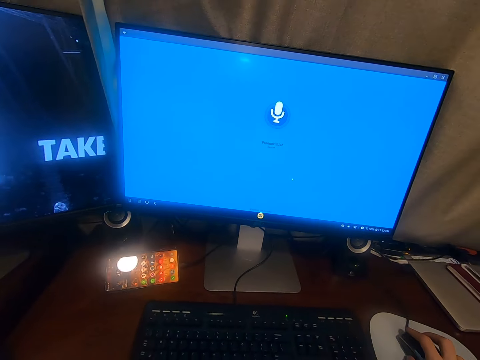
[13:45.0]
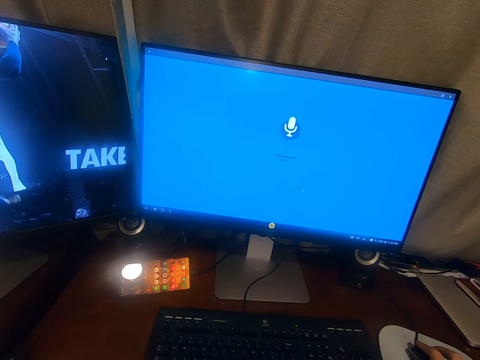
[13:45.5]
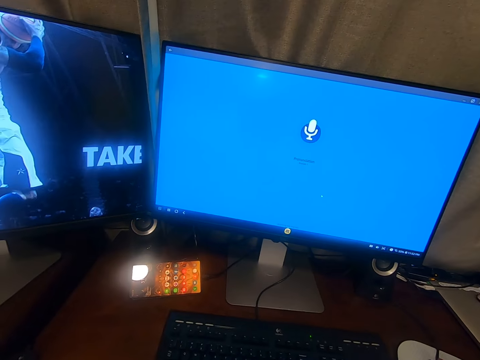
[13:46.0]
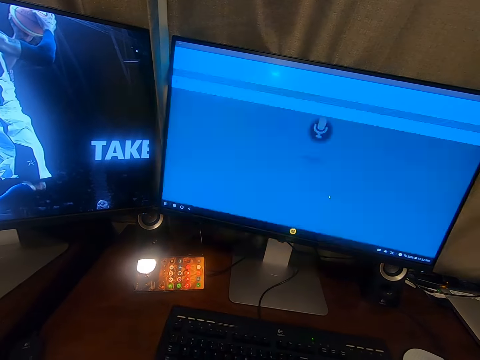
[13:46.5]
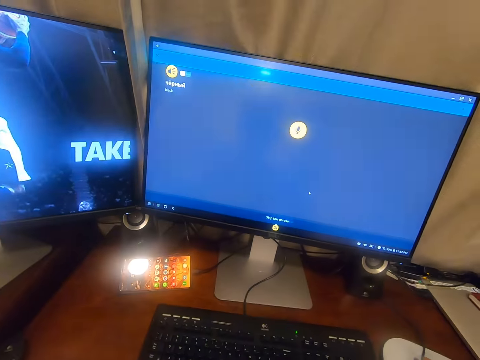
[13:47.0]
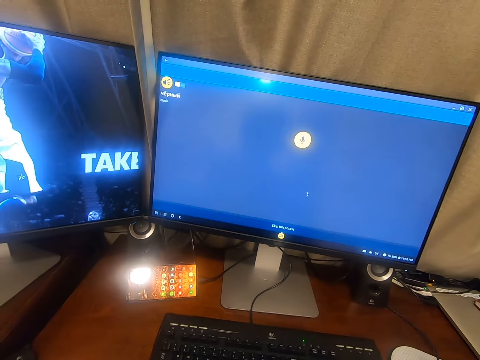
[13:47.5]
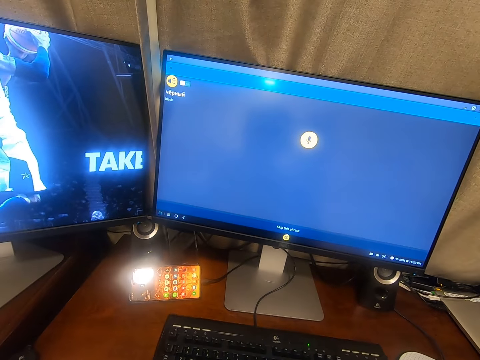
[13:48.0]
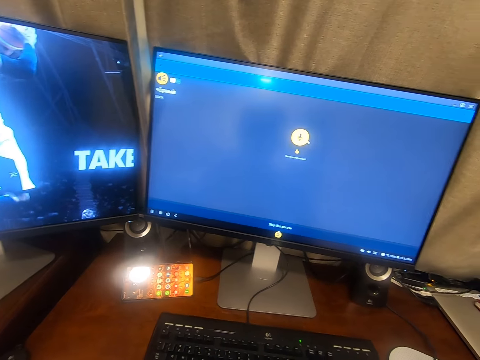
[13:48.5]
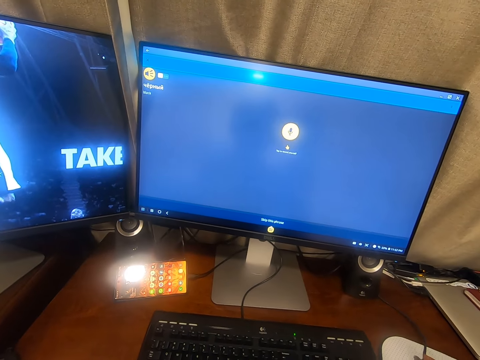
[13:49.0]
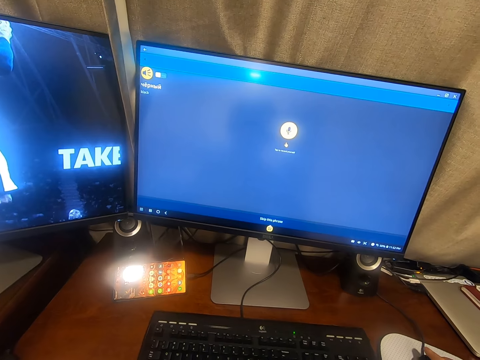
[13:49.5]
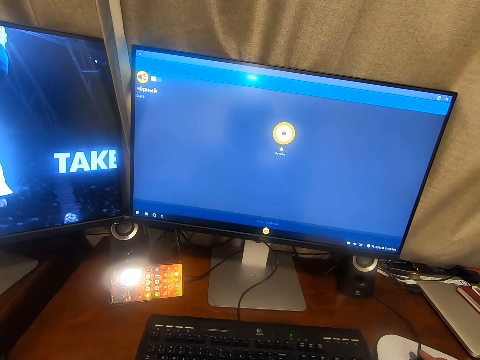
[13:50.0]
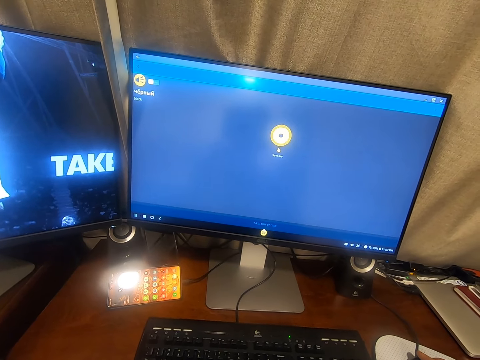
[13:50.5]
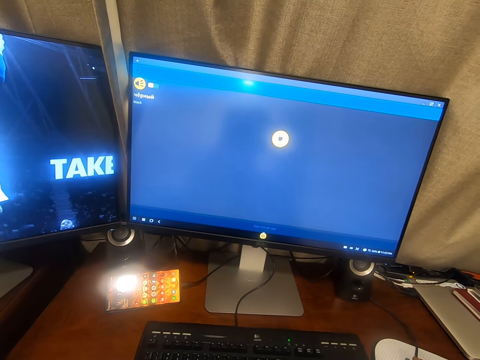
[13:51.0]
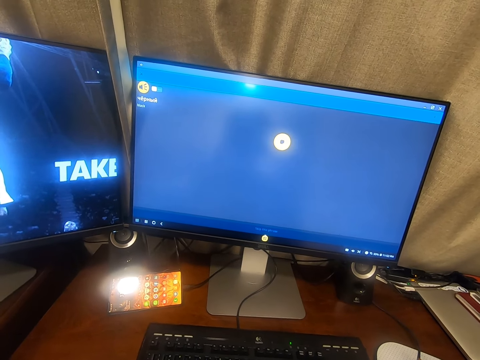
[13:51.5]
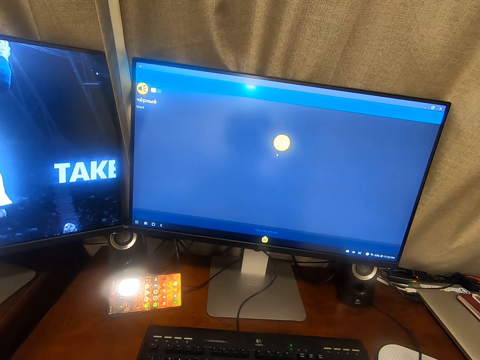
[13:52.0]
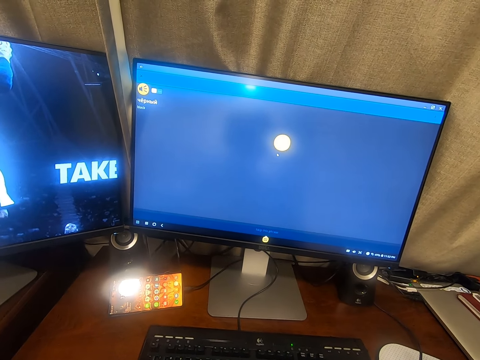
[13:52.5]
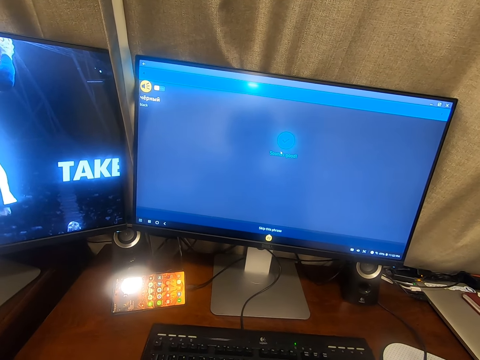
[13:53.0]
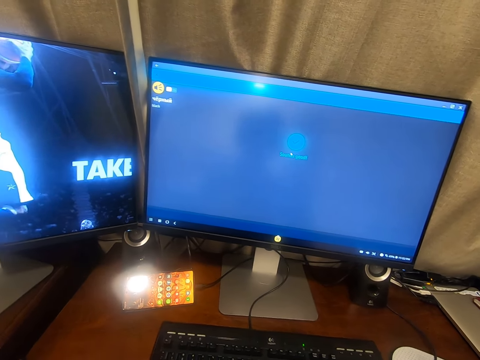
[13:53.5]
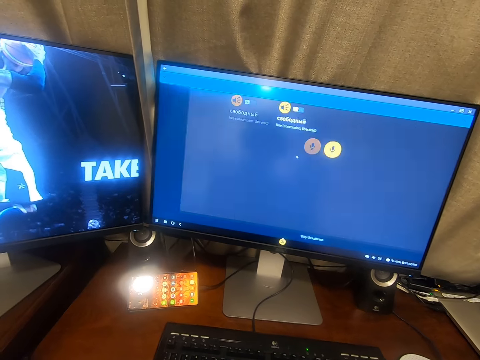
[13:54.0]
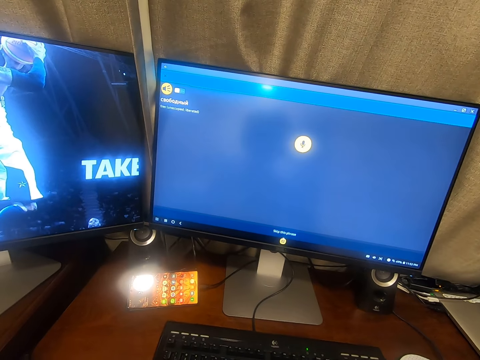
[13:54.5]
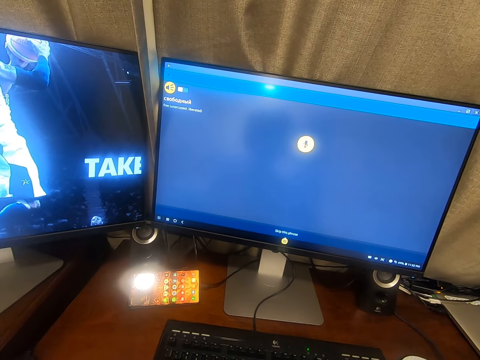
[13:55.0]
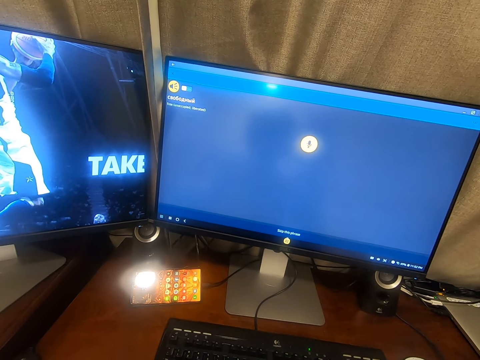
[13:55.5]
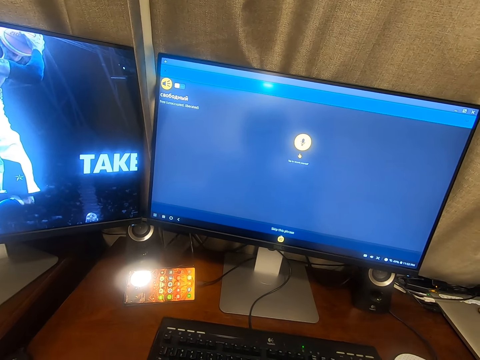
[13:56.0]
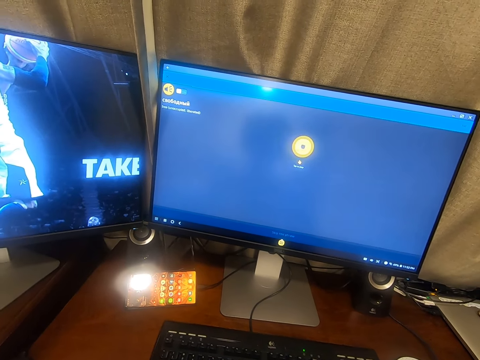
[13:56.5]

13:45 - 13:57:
The camera wearer operates the desktop. They converse. They look at the desktop. They operate the desktop.

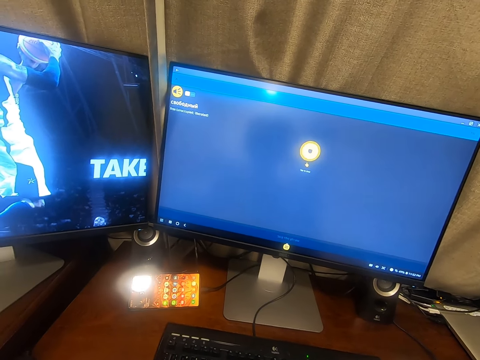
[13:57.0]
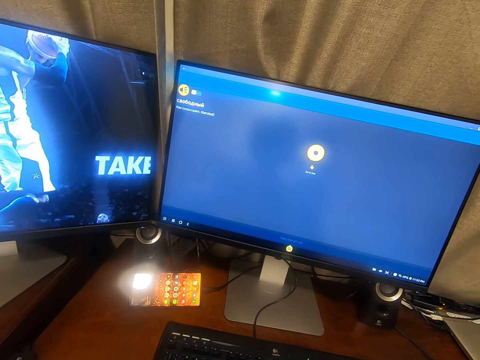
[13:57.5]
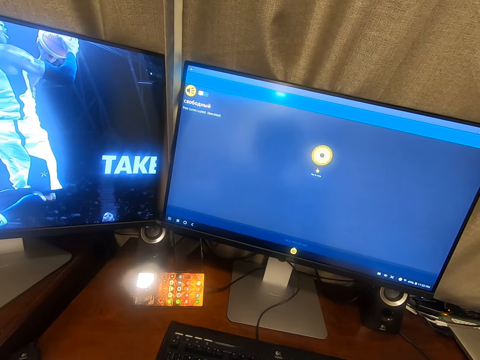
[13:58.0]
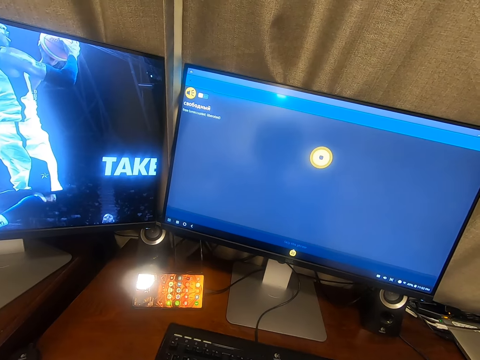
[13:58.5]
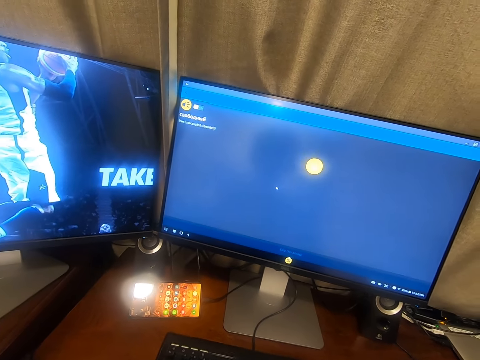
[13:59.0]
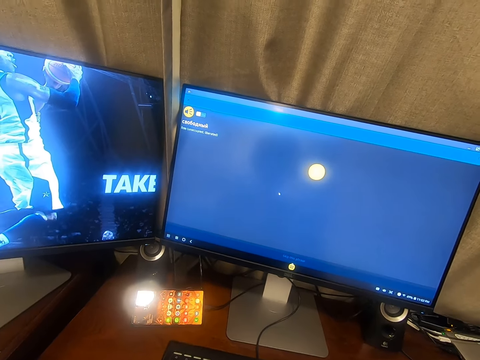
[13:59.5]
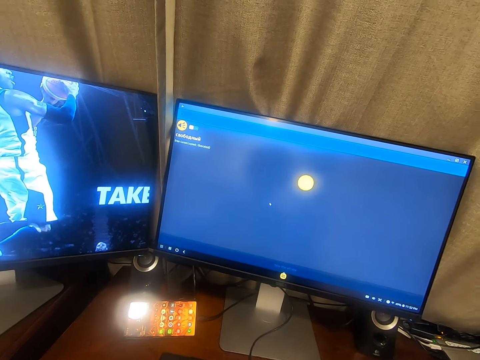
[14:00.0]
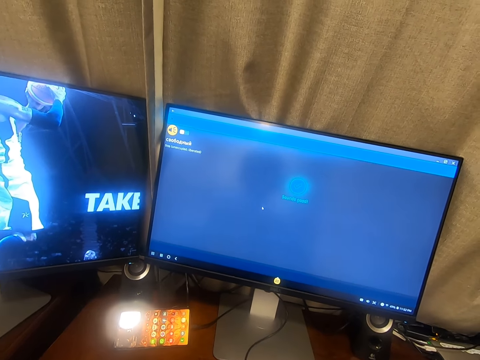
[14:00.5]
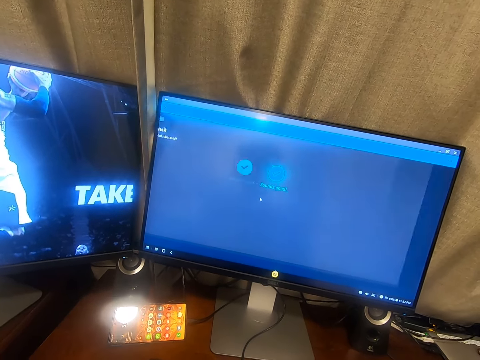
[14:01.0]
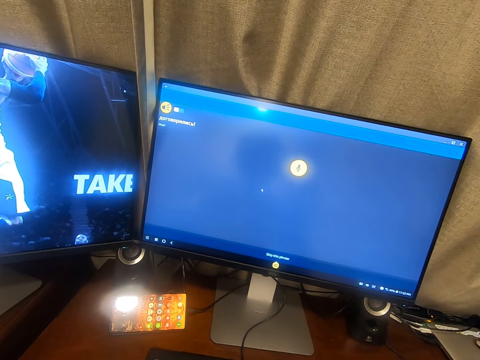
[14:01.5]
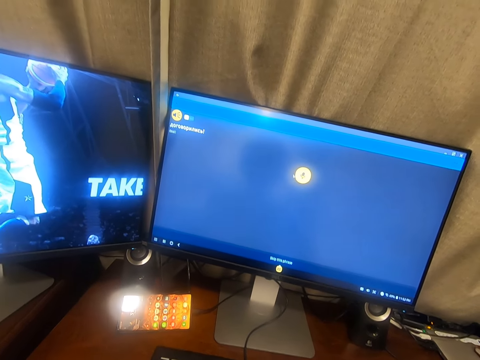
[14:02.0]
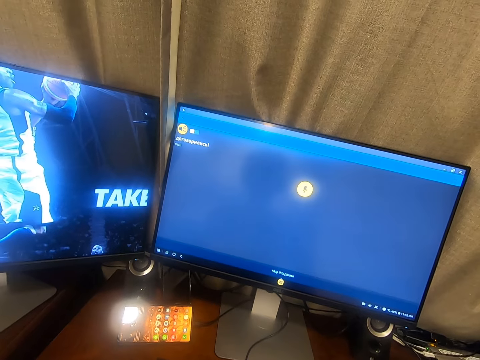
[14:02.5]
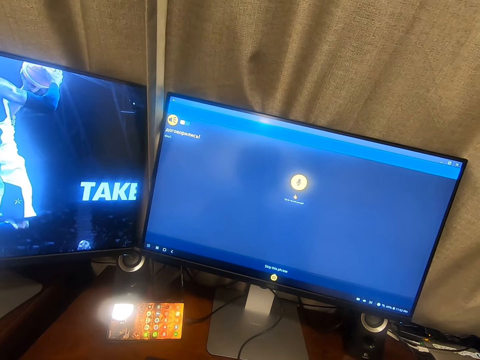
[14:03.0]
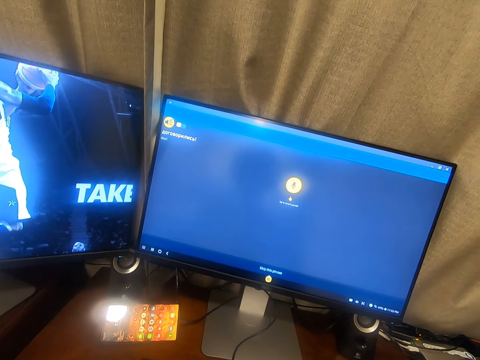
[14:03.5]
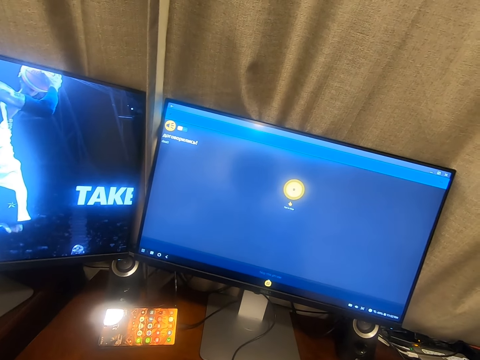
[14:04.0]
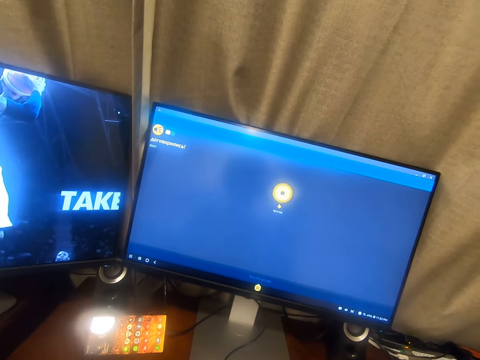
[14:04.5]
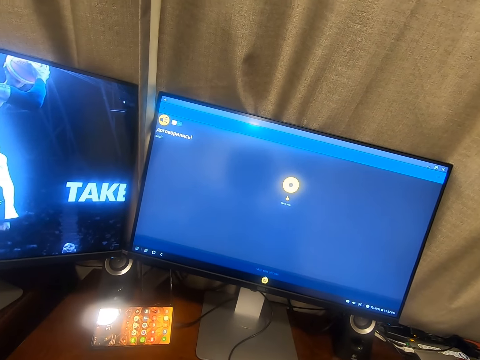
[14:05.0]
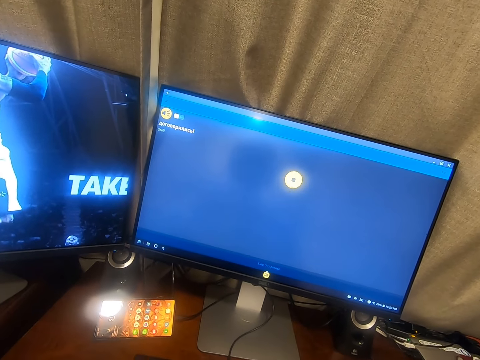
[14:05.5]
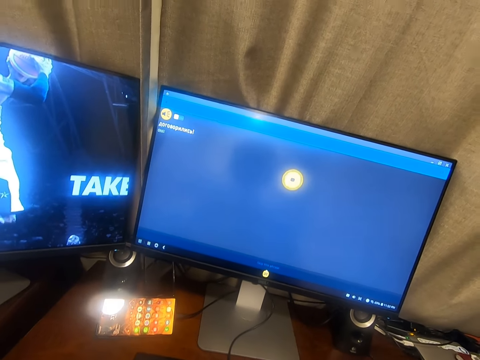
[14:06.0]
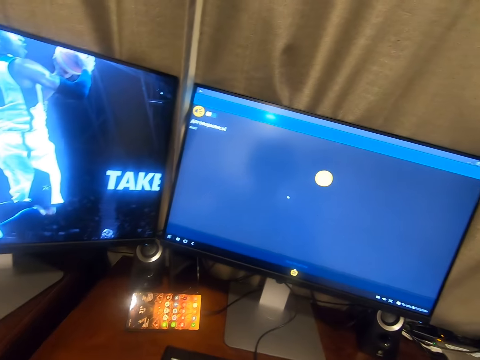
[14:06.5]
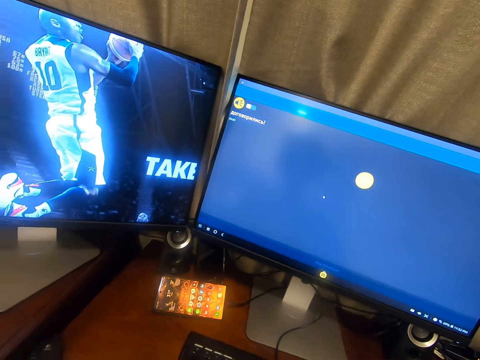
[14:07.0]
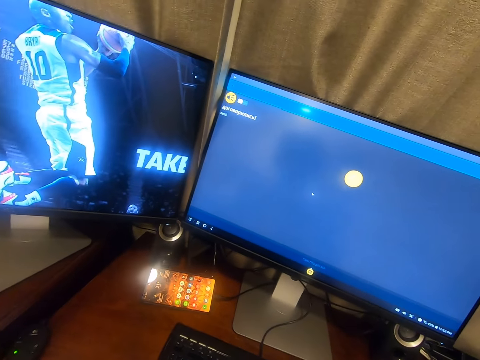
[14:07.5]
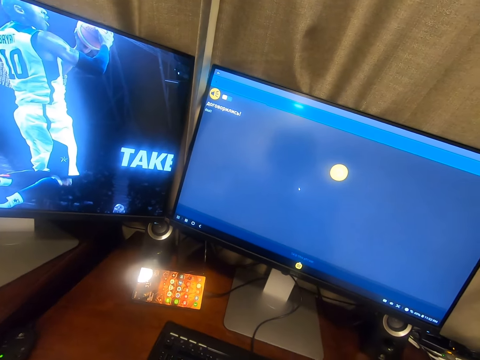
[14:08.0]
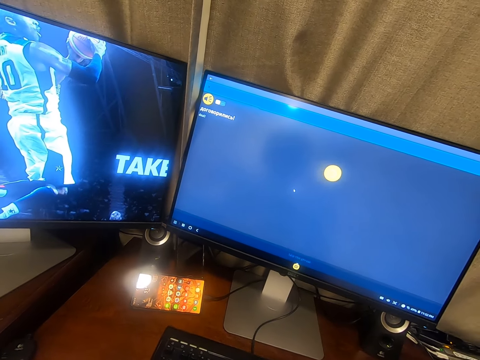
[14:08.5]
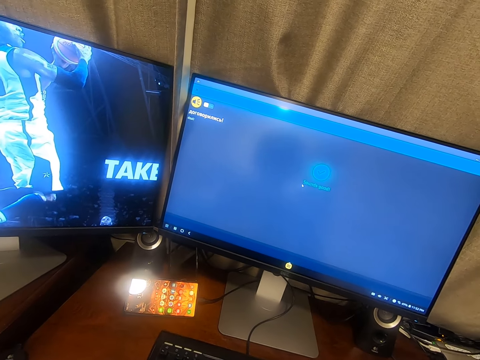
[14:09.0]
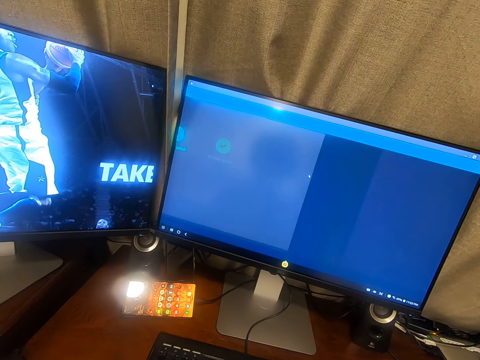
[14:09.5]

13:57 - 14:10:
The camera wearer converses. They operate the desktop. They converse.
